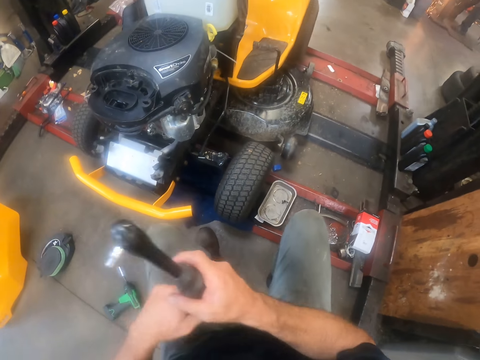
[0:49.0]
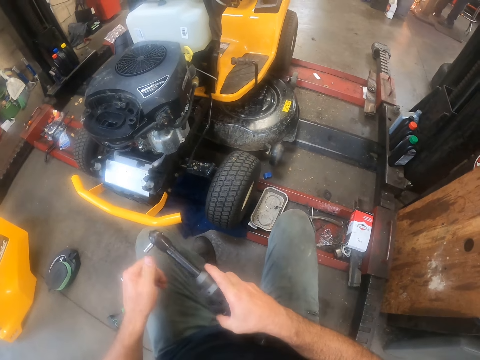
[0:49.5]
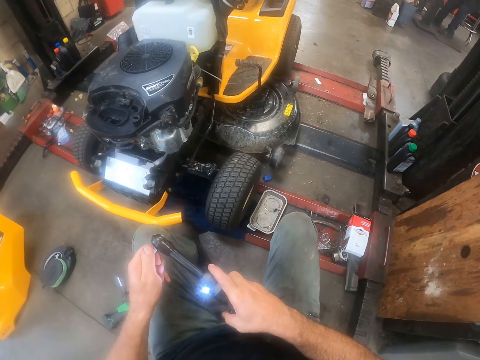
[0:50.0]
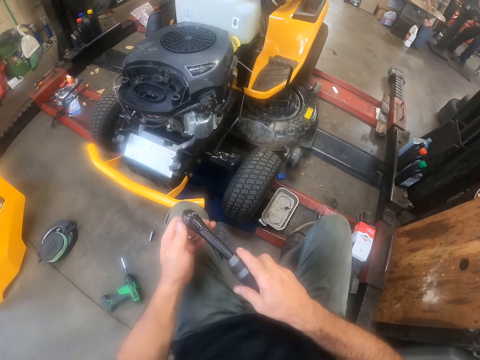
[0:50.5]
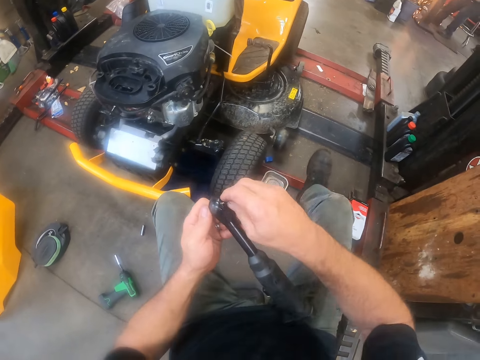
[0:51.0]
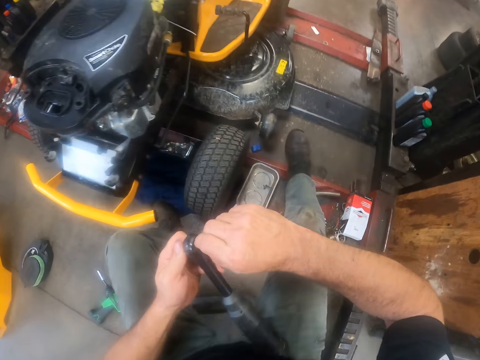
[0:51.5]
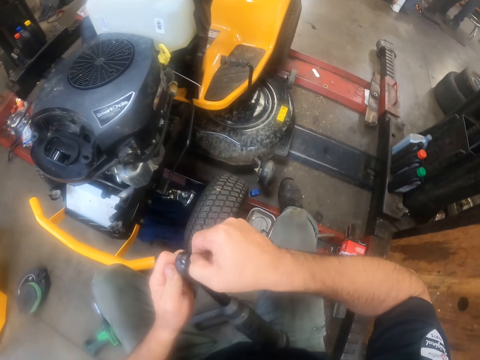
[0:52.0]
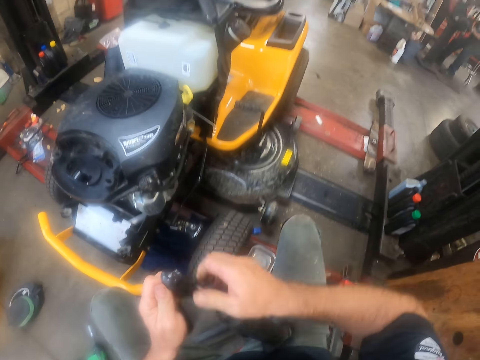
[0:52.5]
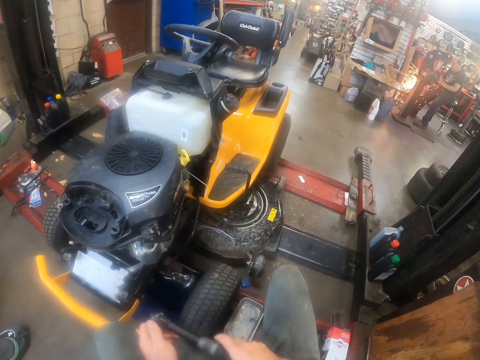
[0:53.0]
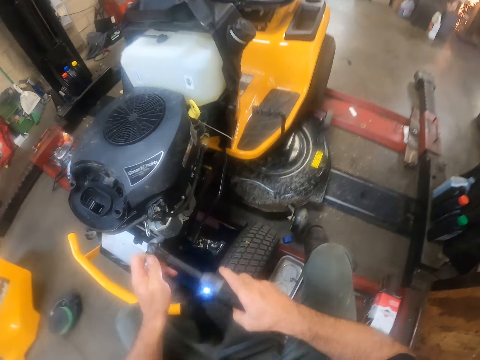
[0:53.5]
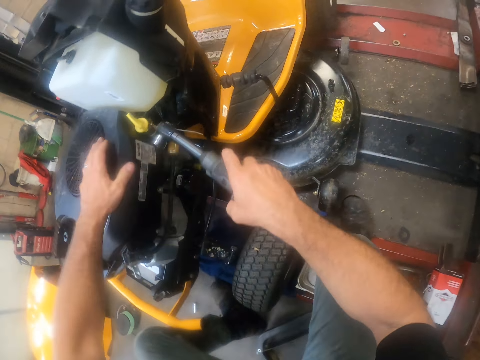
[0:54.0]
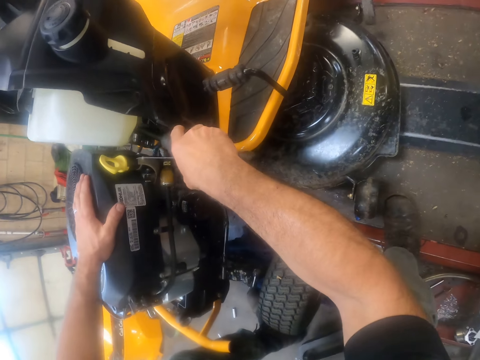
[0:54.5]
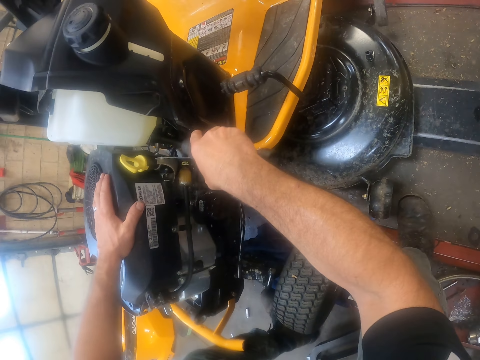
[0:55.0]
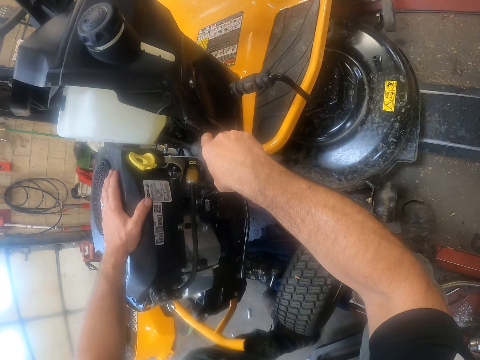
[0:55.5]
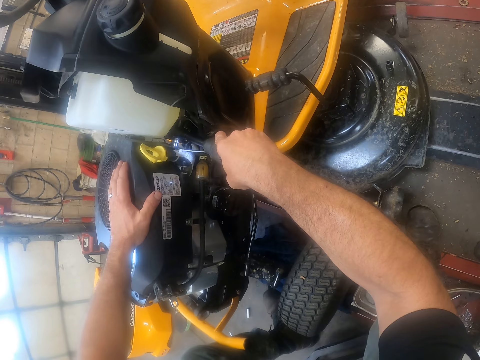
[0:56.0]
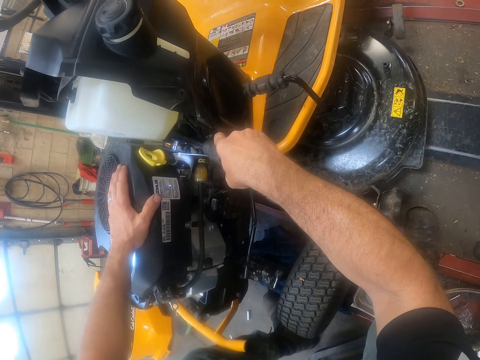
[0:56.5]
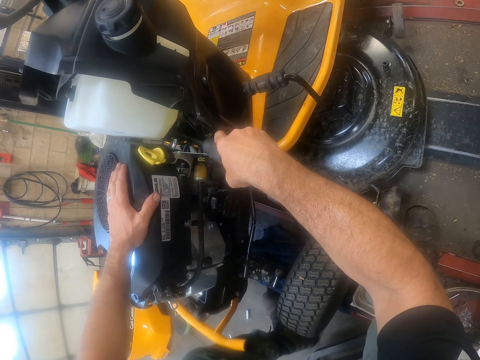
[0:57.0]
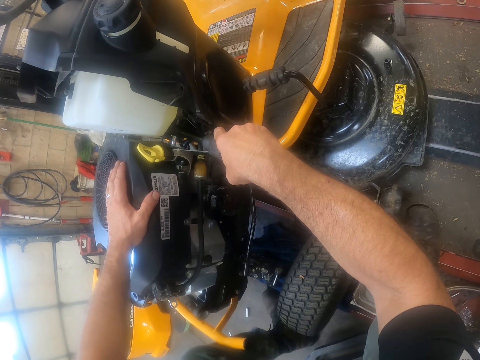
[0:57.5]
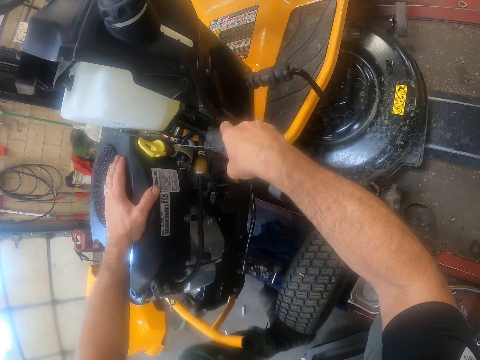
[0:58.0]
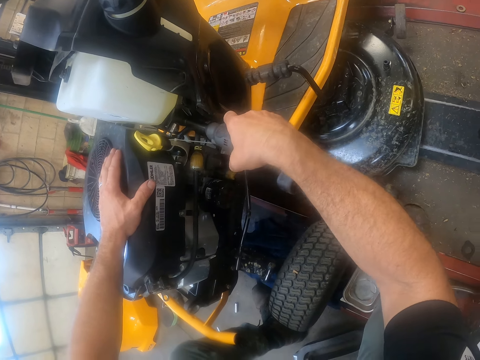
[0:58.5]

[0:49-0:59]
The camera wearer holds the torque wrench or hand drill in his left hand. He presses the light on the torque wrench. He adjusts the screw socket of the hand drill with his hands. He holds the socket wrench. He moves with the roller seat. A person sharpens something in the garage. The camera wearer drills out a screw from the deck cover of the engine of the lawn mower with the hand drill. He holds the torque wrench on the lawn mower.

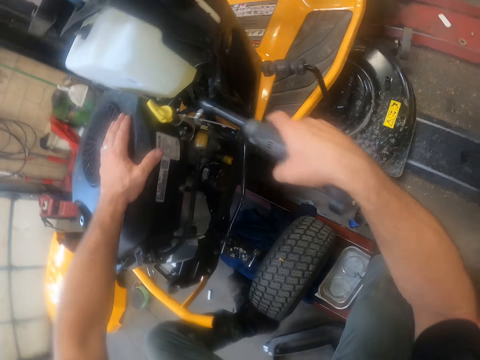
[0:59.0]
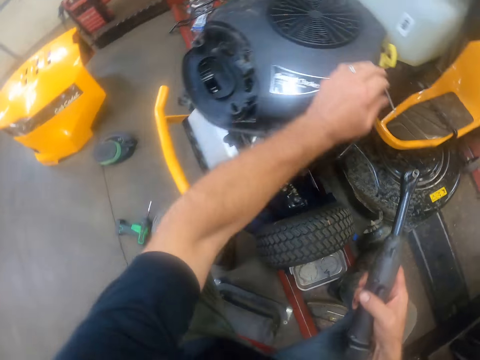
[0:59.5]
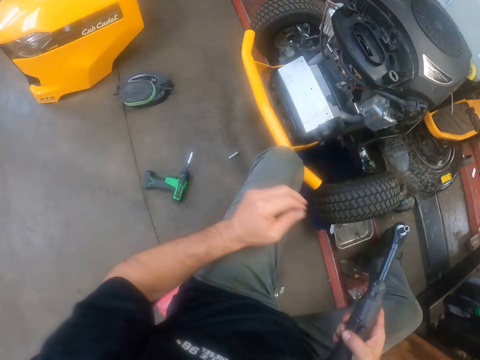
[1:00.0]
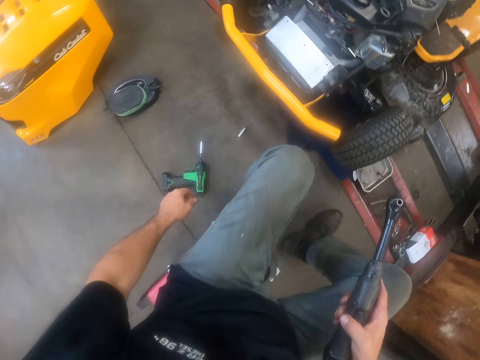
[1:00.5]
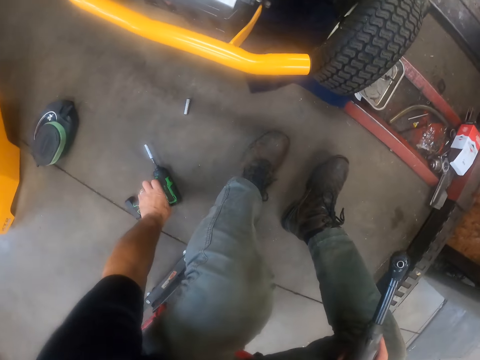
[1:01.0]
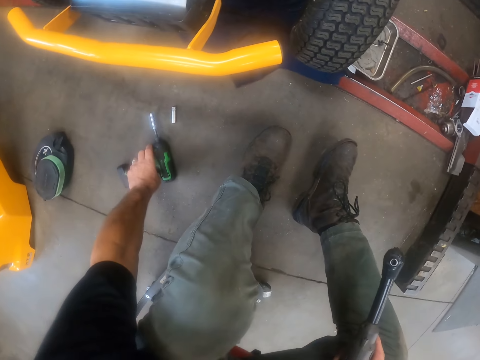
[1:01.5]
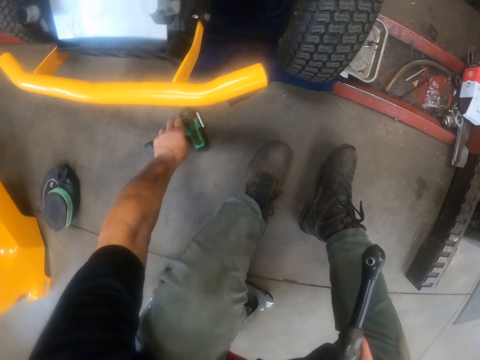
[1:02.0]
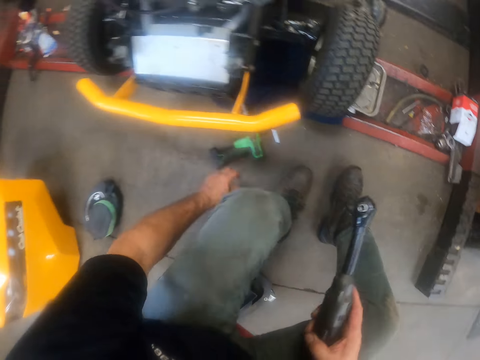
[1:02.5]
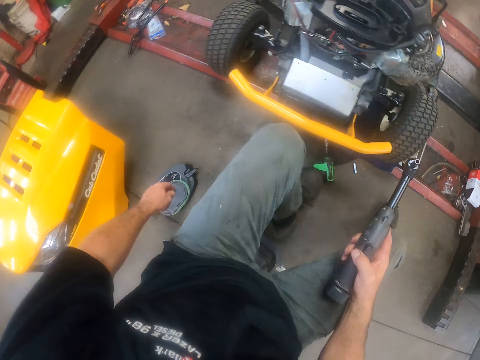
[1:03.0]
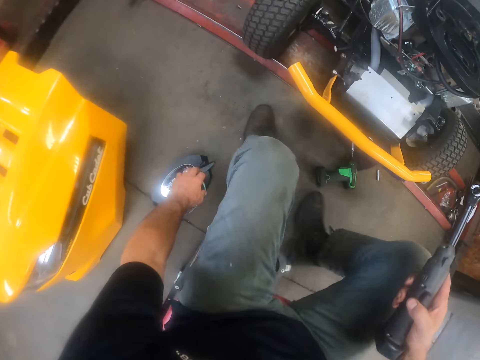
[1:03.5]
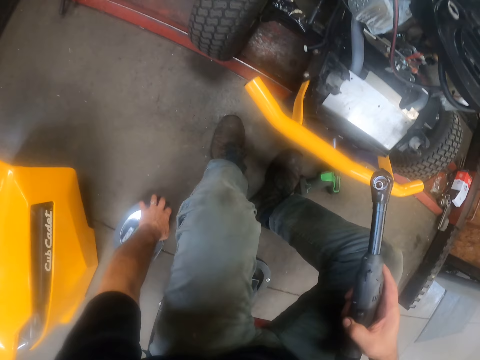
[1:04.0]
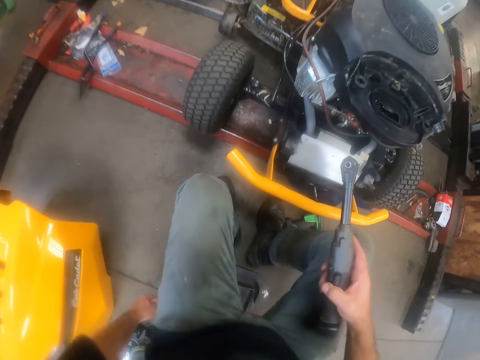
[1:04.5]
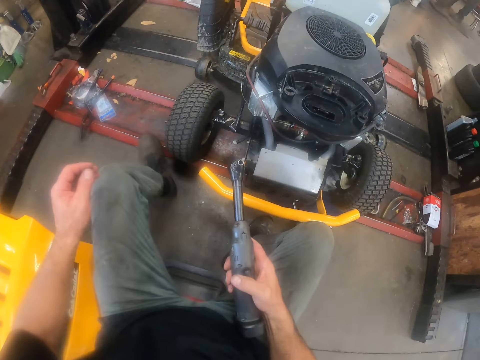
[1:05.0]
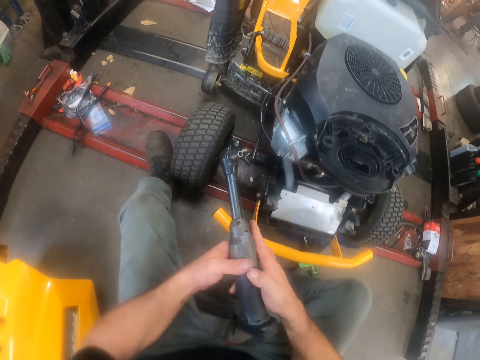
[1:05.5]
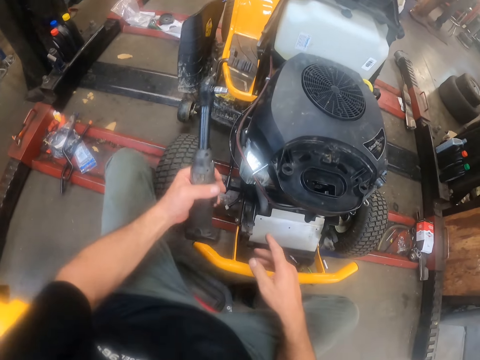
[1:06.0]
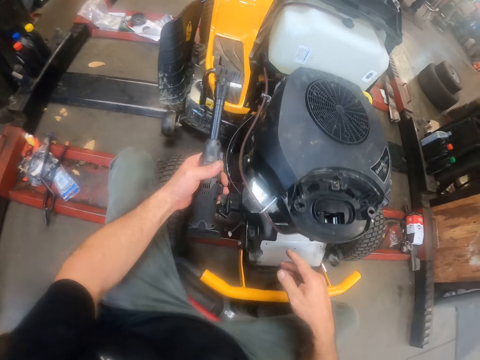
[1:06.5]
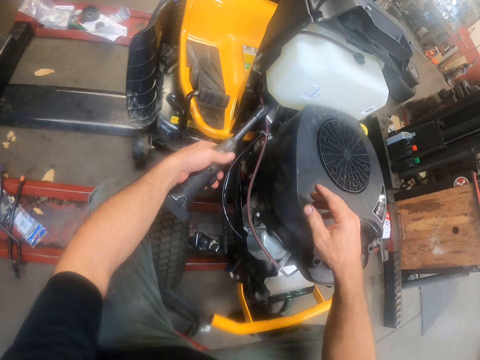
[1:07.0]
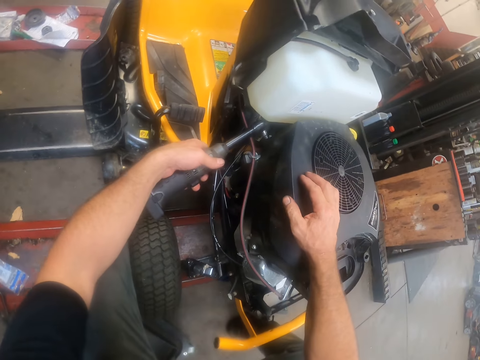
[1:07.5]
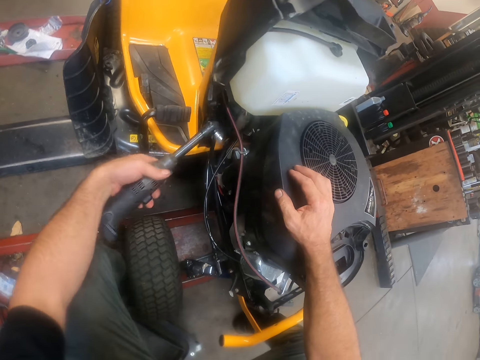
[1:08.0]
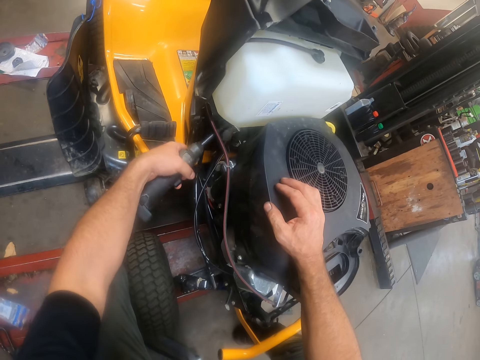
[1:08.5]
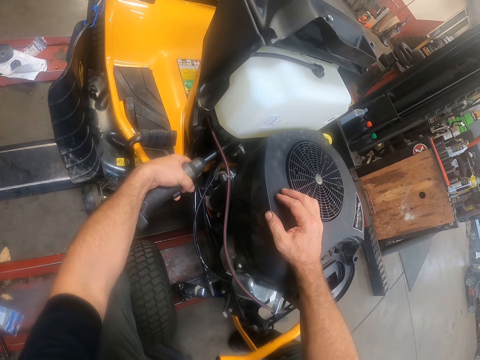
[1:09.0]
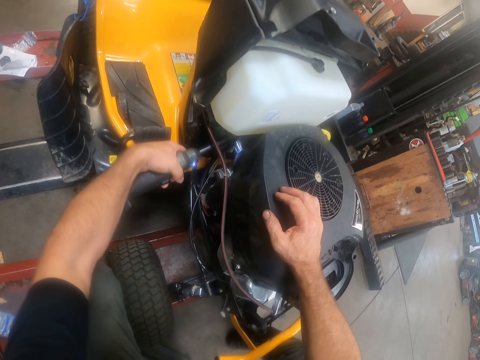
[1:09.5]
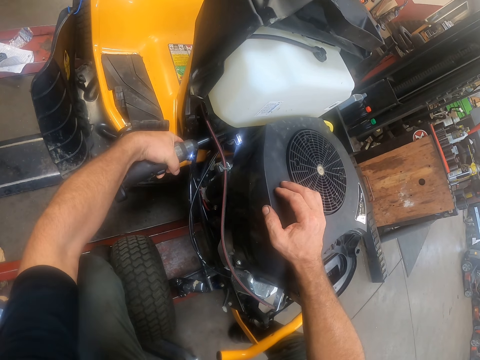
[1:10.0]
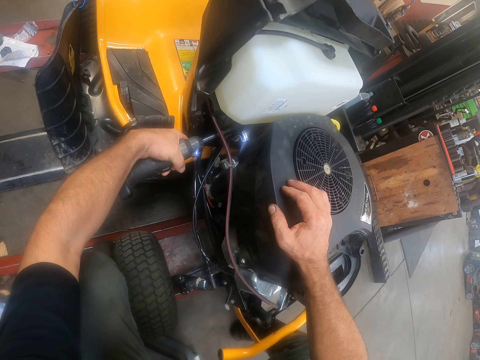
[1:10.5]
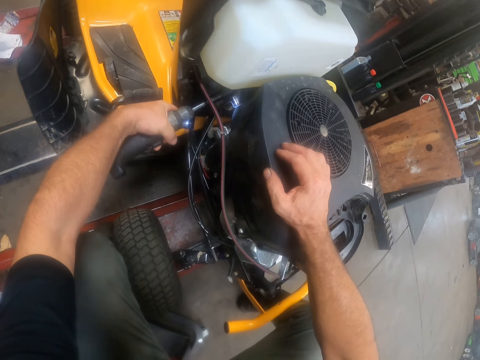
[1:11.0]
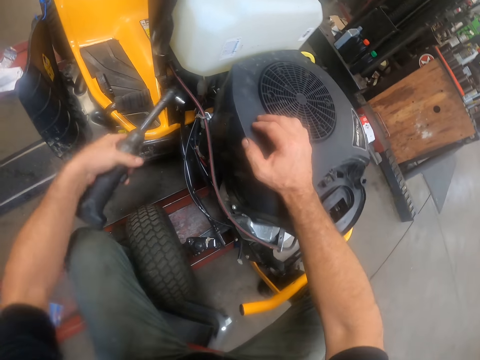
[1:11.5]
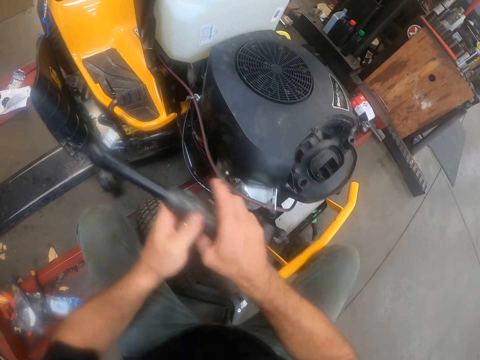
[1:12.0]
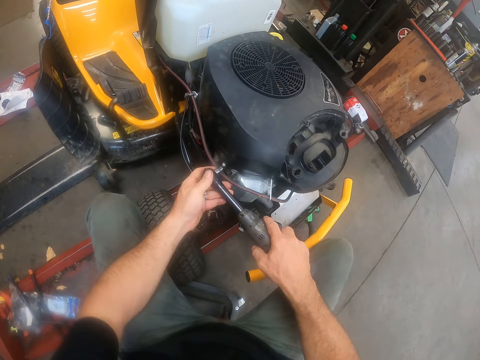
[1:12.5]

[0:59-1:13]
The camera wearer withdraws the torque wrench. He moves back with the roller seat. He adjusts the hand drill or impact wrench on the floor with his left hand. He pushes the socket wrench. He moves with the roller seat. He adjusts the carburettor cover on the floor with his left hand. He pushes something. He moves with the roller seat. He holds the torque wrench in his left hand. He holds the torque wrench on the lawn mower. He drills out another screw from the deck cover of the engine of the lawn mower with the hand drill. He holds the torque wrench with both hands.

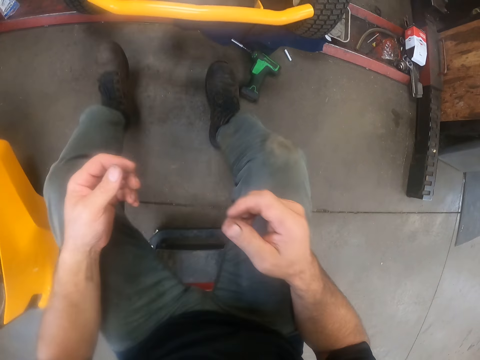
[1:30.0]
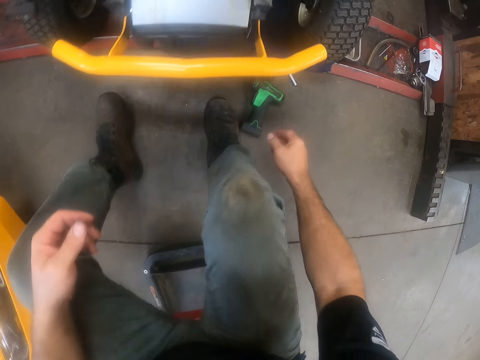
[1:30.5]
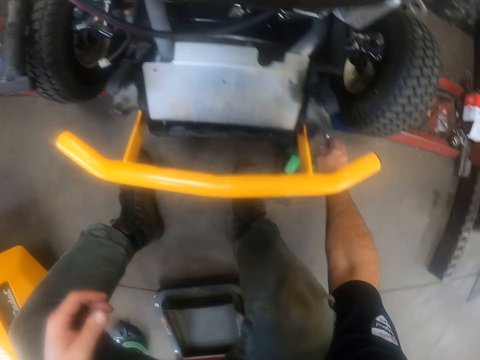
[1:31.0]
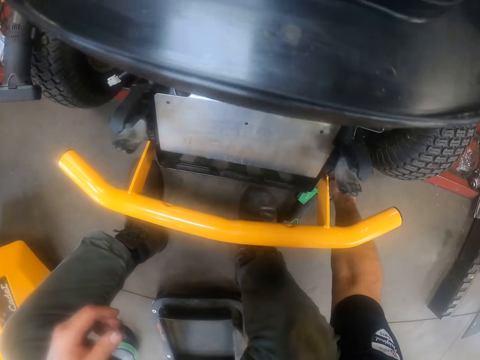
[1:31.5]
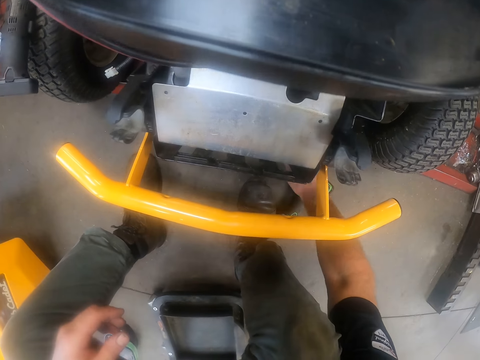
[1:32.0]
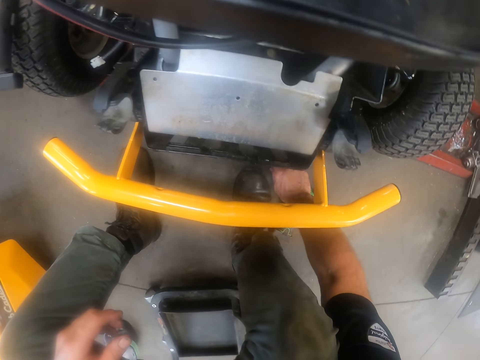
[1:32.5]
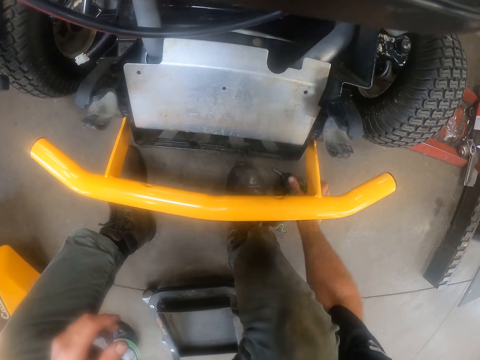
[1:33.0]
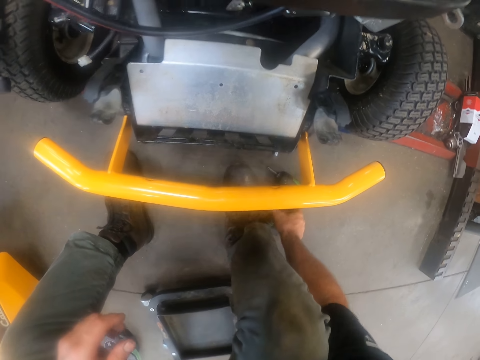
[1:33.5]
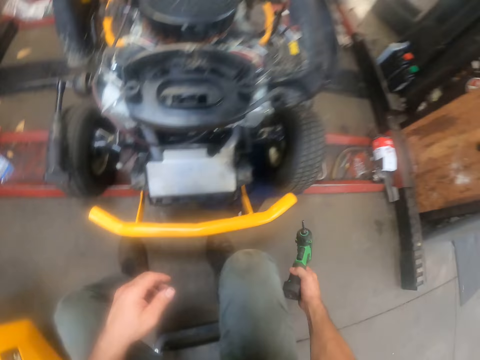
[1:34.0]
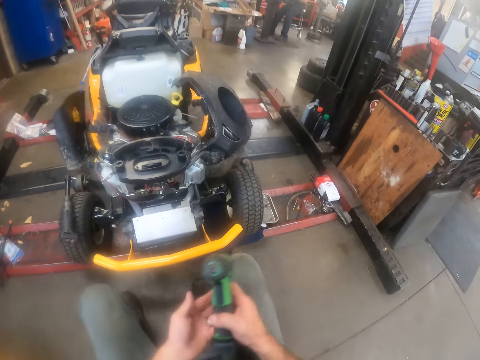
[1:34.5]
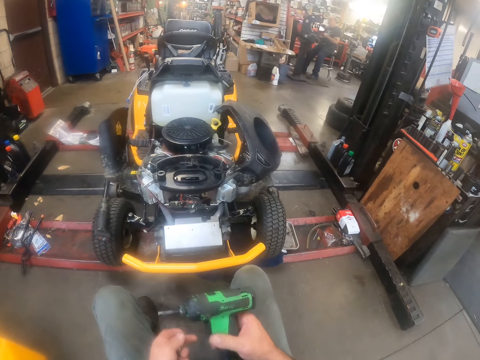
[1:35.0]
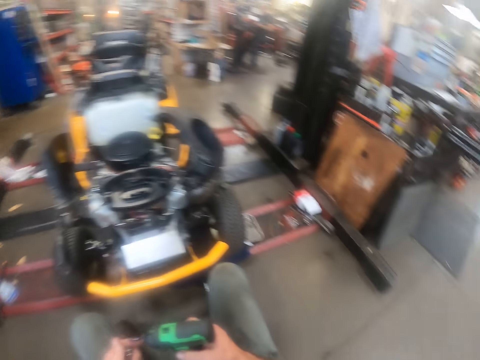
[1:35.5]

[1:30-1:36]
The camera wearer bends. He picks up the hand drill or socket wrench on the floor with his right hand. He places the socket wrench on the floor. He picks up the impact wrench. He raises his body up. He holds the socket wrench in his left hand. He fixes the socket wrench in the impact wrench.
